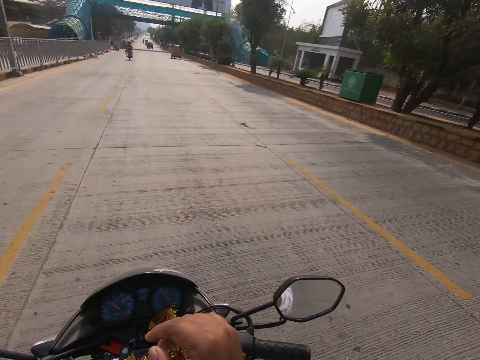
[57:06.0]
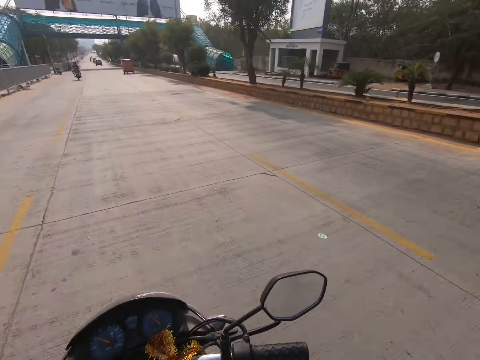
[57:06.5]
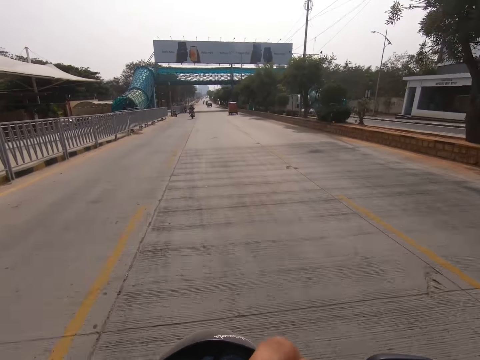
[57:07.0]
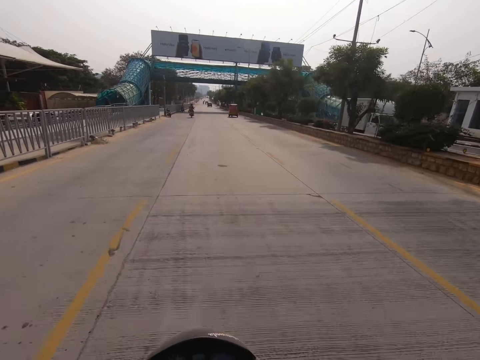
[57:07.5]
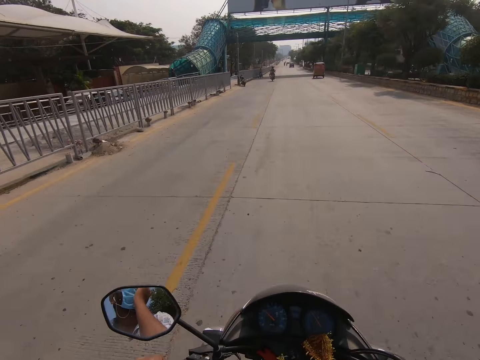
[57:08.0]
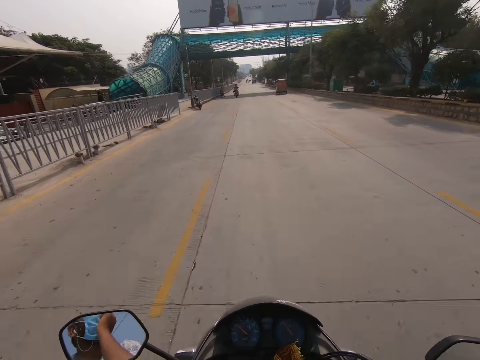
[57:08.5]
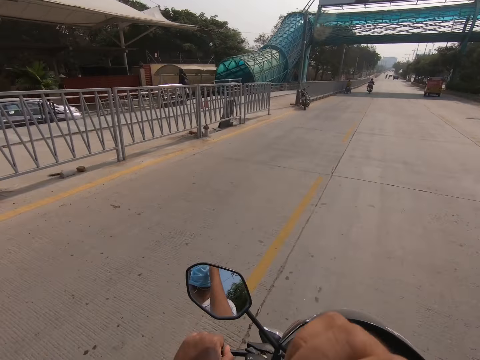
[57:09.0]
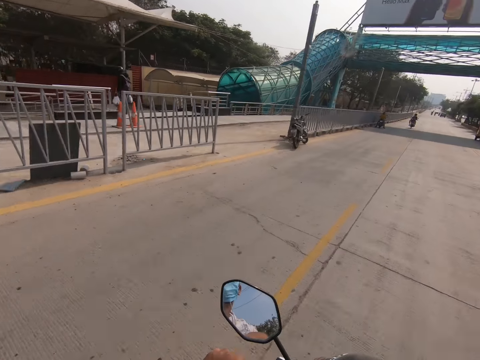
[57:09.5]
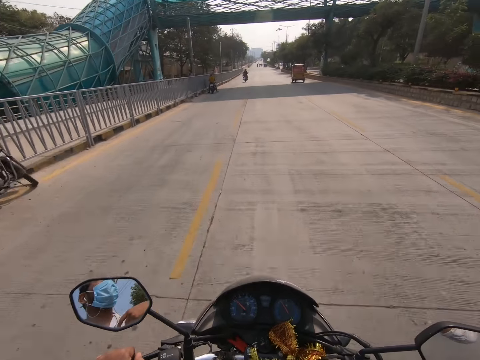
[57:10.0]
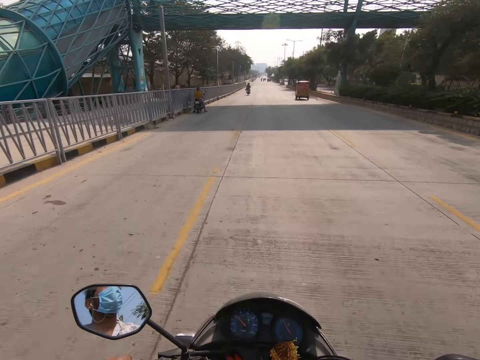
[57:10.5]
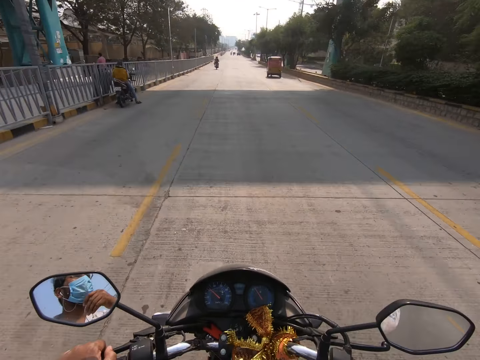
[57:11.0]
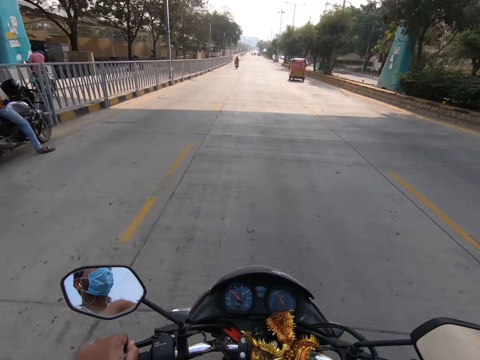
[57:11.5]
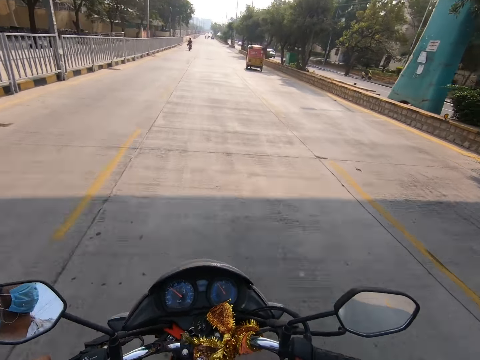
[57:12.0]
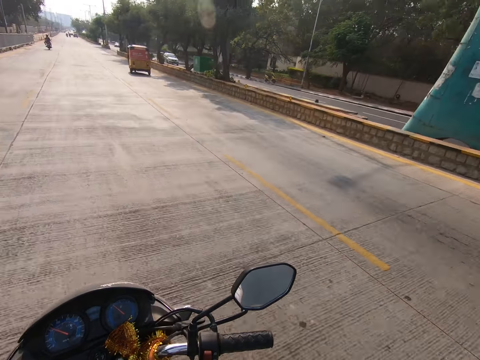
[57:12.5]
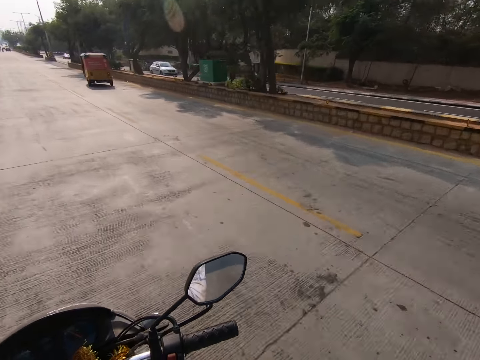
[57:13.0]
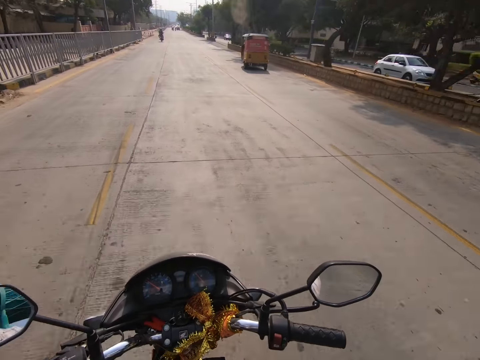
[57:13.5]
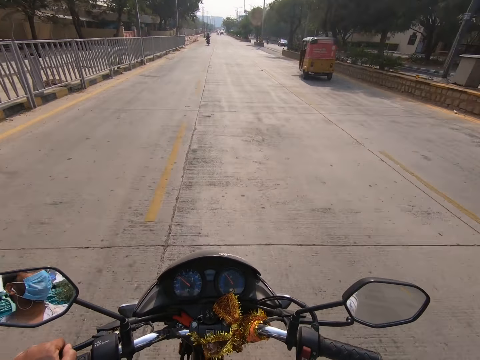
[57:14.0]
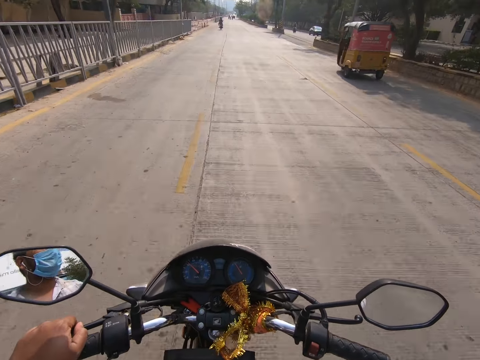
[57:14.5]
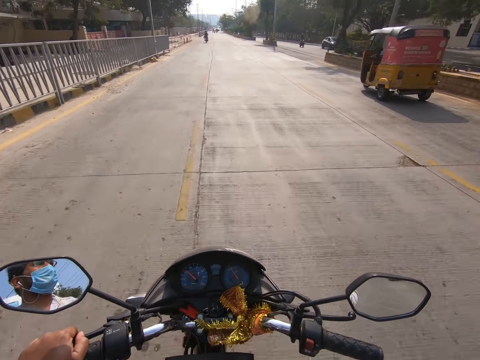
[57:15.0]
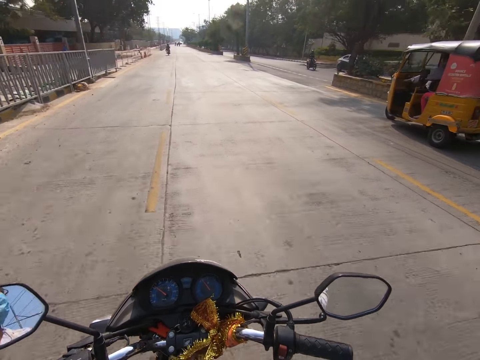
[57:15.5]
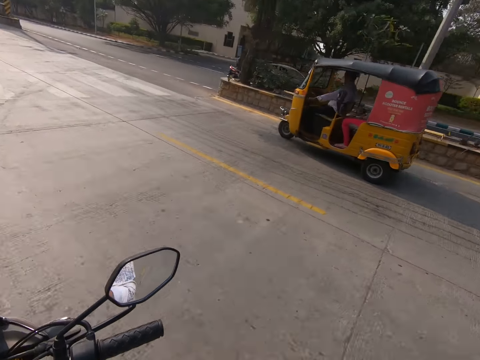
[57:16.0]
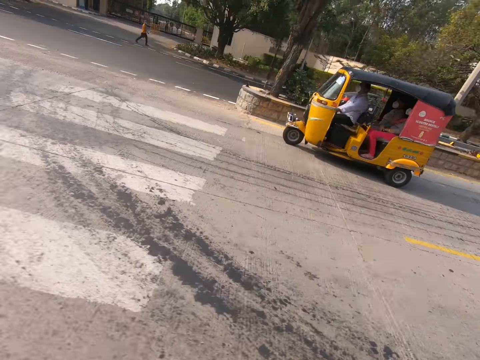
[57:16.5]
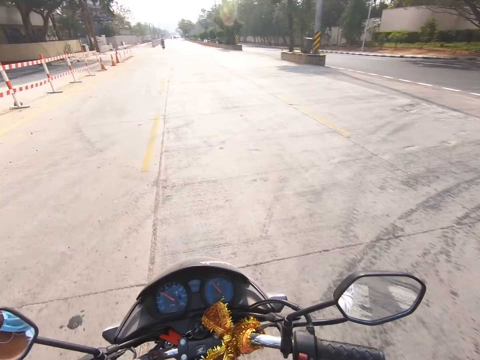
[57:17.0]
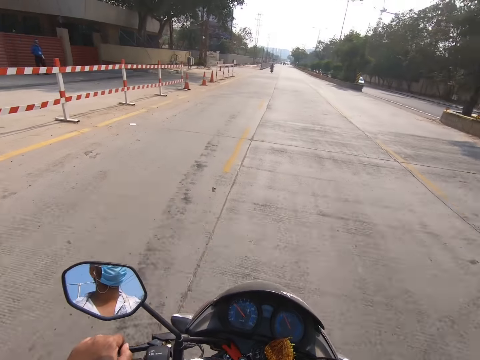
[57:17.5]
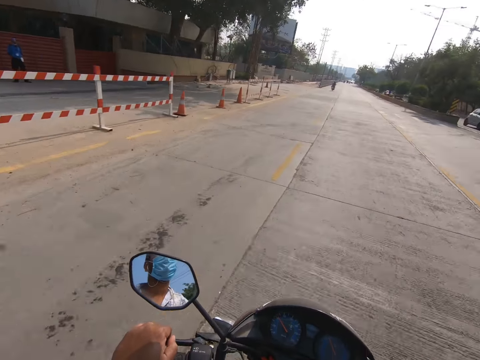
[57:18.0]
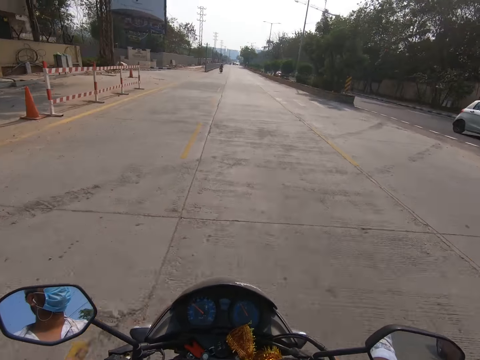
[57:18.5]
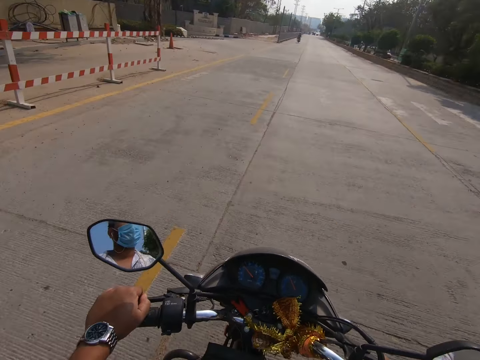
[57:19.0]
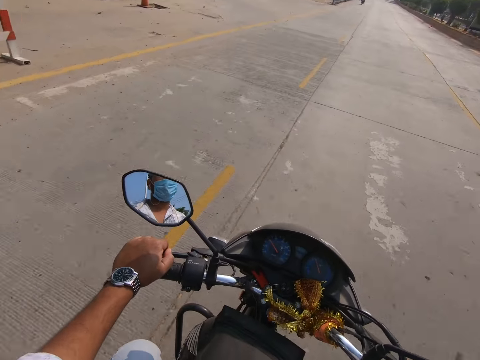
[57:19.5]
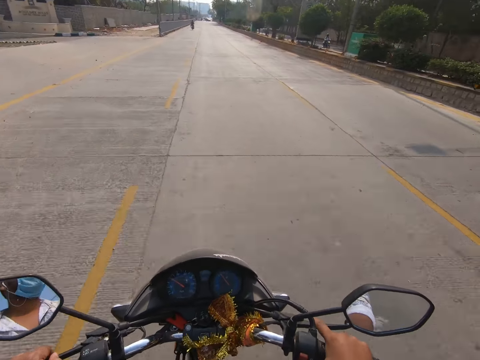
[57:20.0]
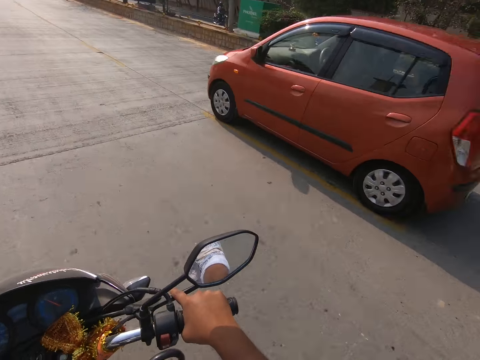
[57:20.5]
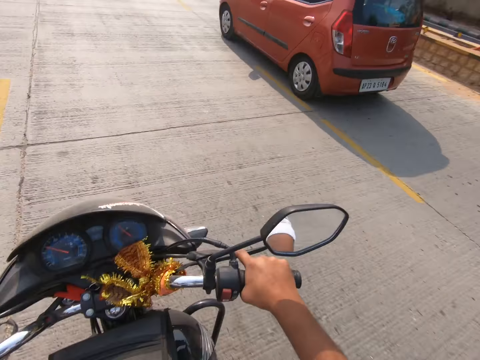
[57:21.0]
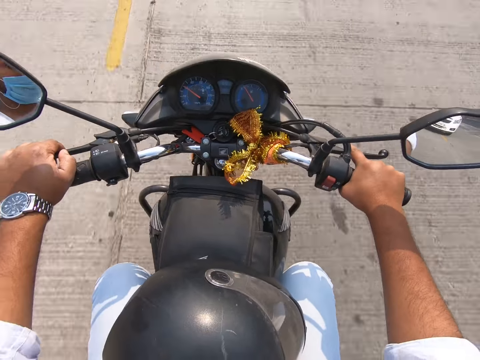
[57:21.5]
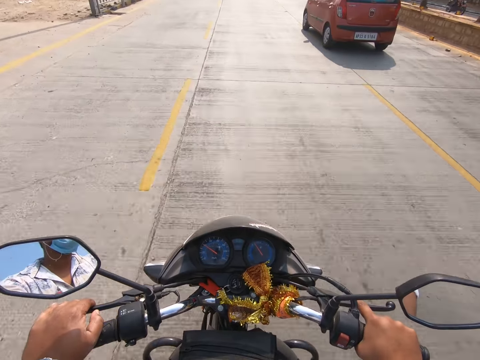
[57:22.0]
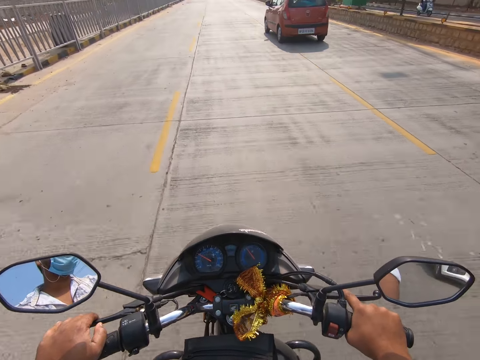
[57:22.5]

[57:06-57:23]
The camera wearer raises a hand. They ride past a tricycle. They hold the hand clutch. An orange car moves past them.

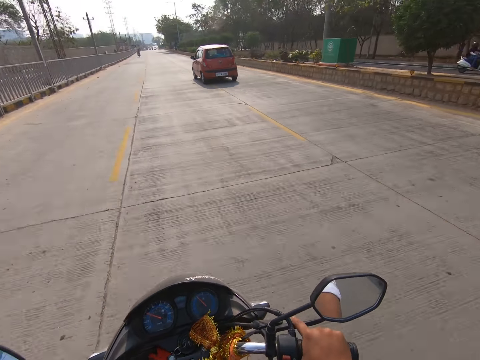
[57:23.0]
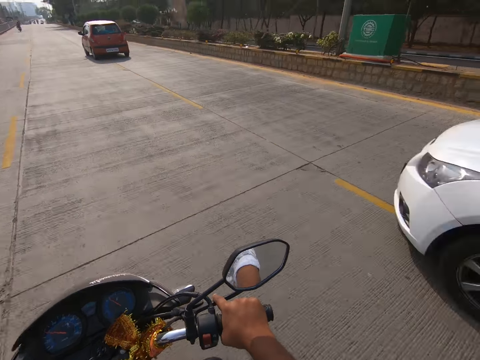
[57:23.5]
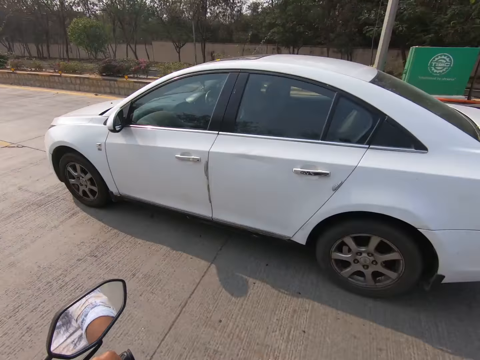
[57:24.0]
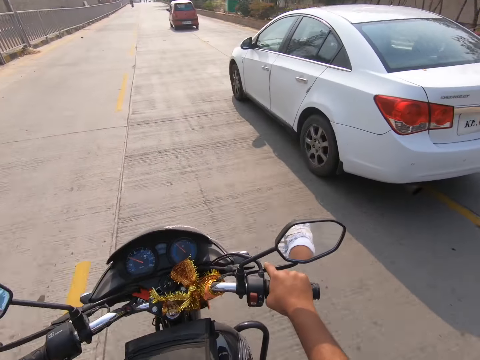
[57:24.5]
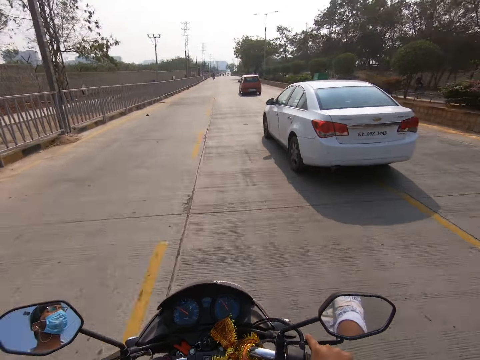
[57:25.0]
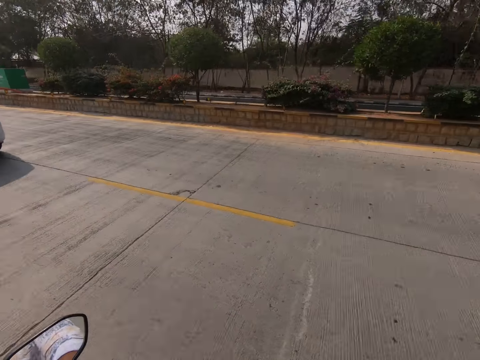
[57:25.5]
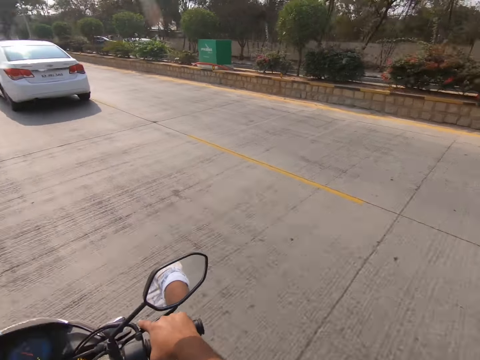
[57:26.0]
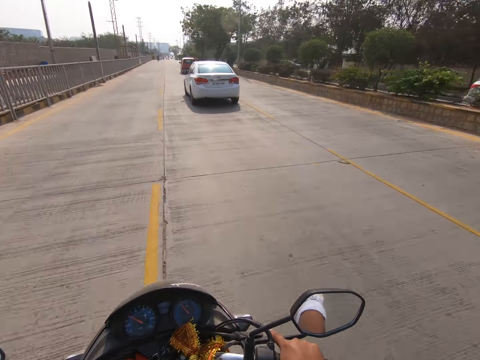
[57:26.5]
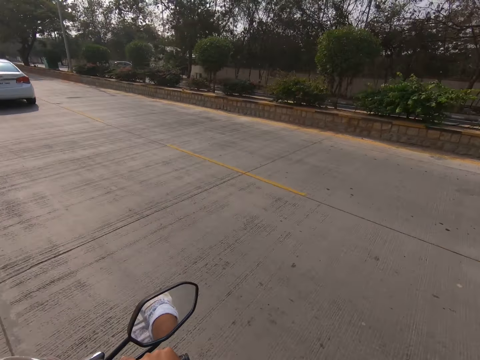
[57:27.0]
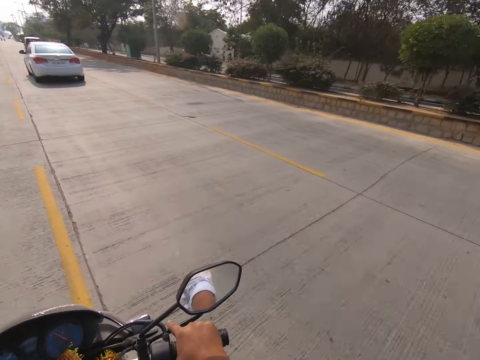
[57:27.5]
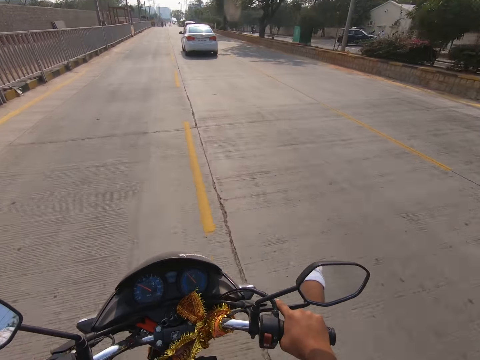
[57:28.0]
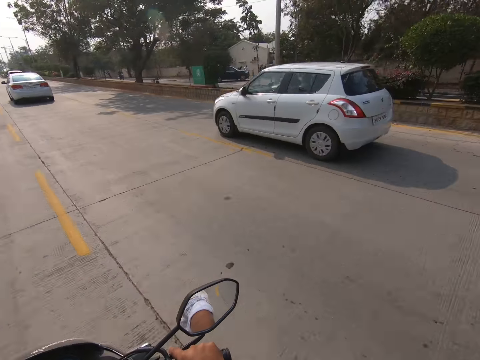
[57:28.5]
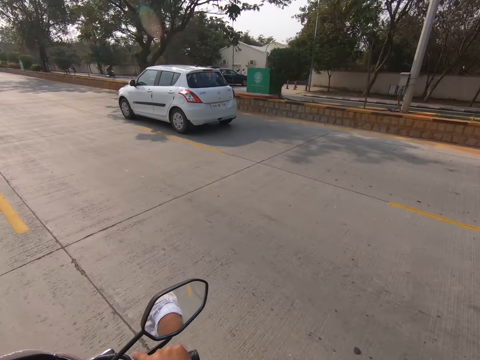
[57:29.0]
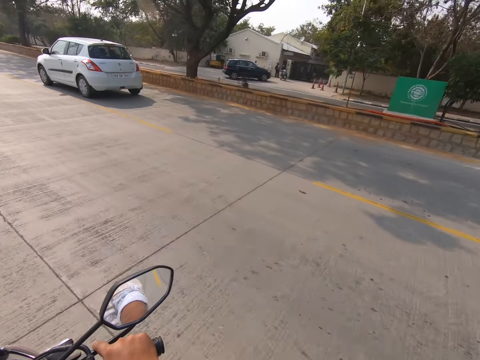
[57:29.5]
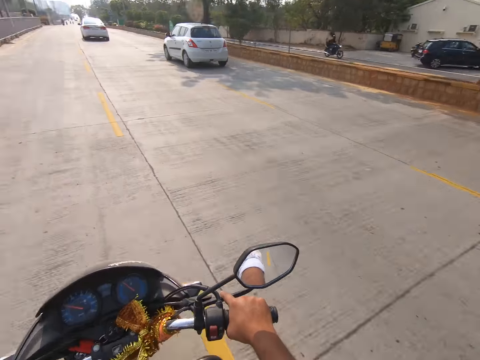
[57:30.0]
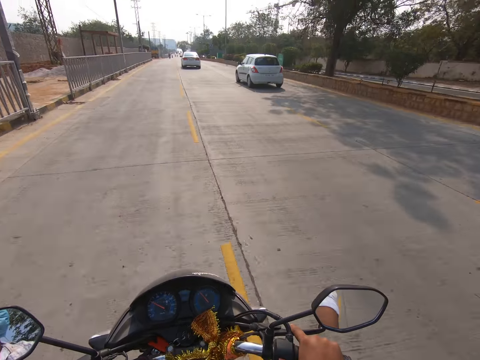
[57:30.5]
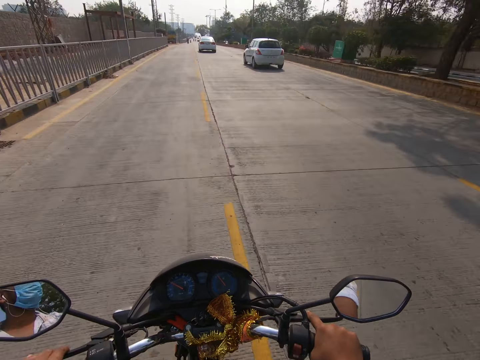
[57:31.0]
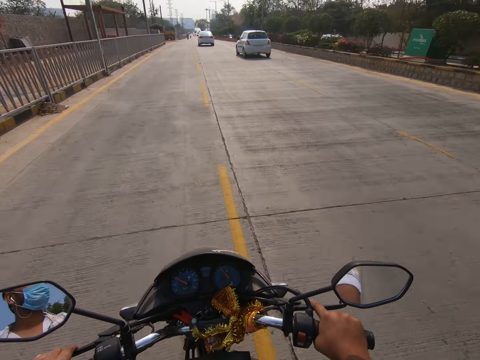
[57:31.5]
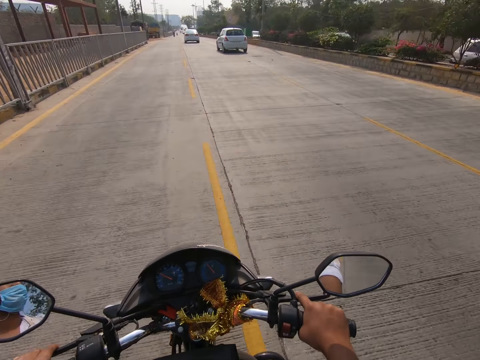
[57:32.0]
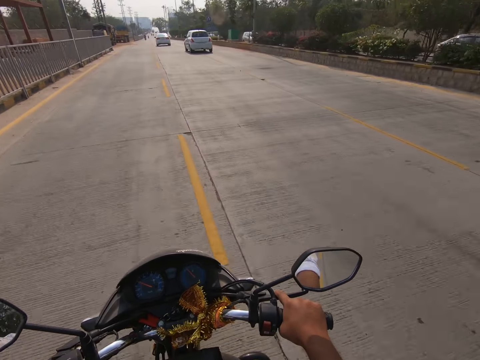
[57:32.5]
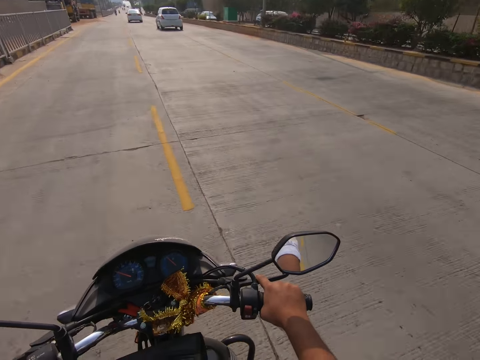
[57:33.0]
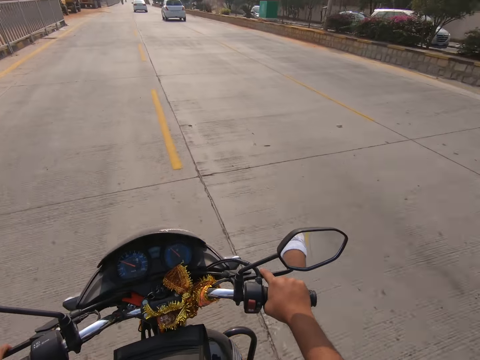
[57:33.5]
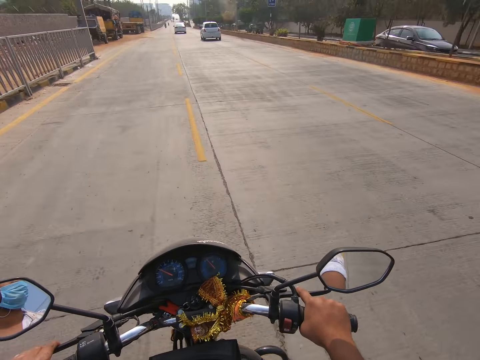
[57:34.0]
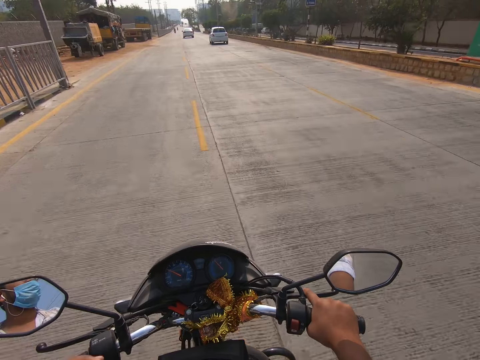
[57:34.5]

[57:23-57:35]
A white car moves past the camera wearer. The white car moves past them again.
